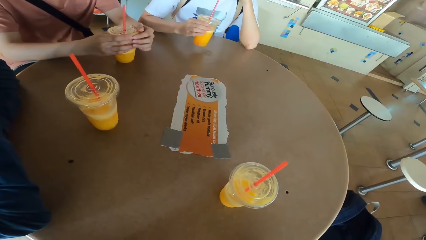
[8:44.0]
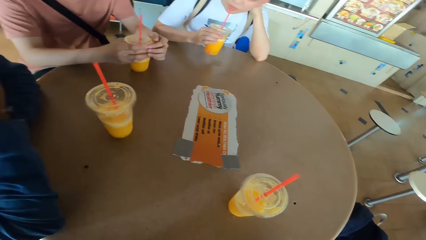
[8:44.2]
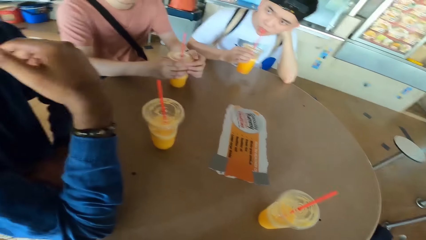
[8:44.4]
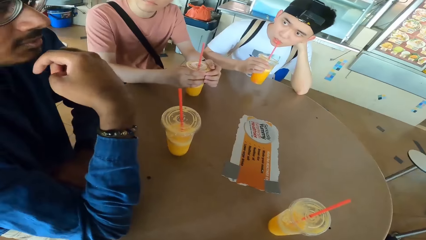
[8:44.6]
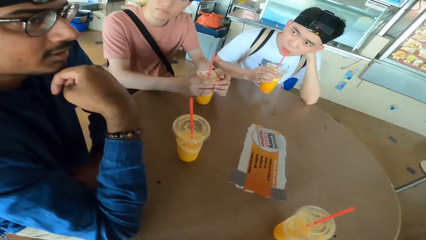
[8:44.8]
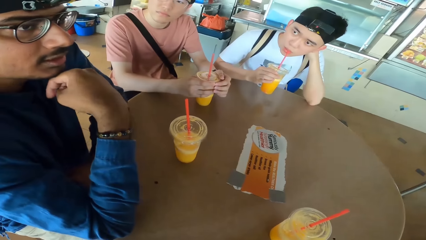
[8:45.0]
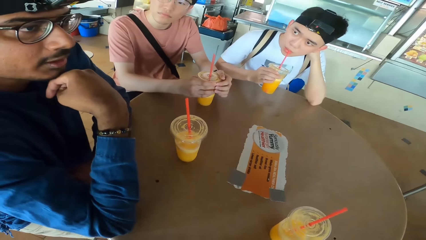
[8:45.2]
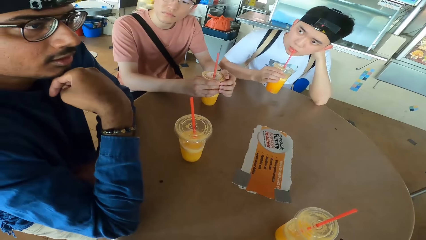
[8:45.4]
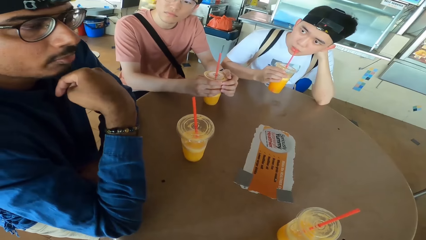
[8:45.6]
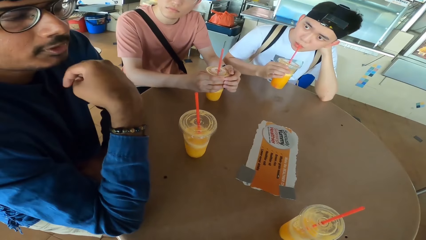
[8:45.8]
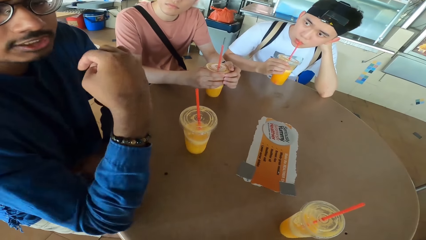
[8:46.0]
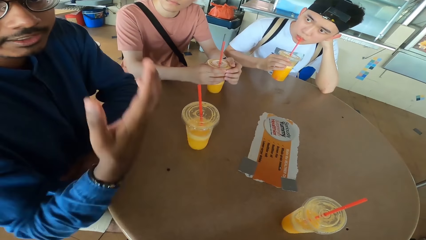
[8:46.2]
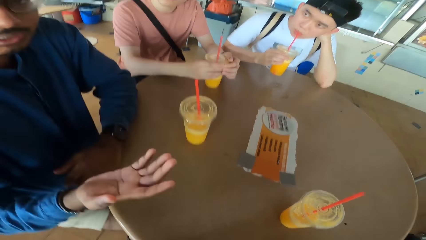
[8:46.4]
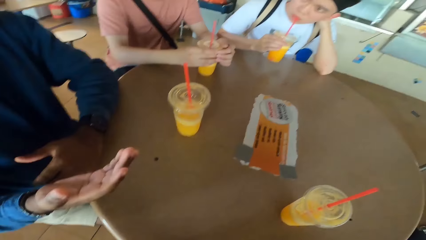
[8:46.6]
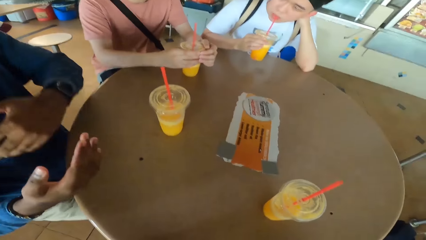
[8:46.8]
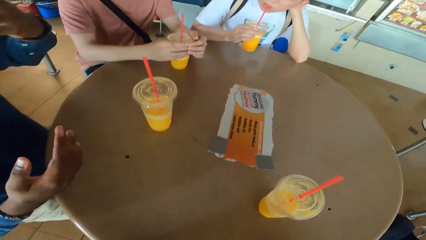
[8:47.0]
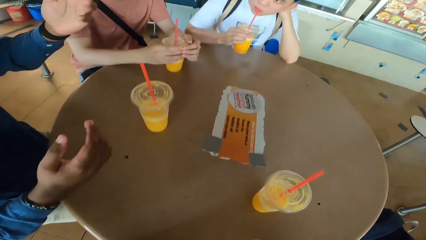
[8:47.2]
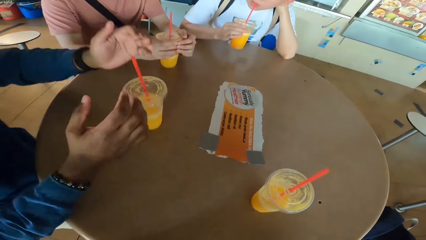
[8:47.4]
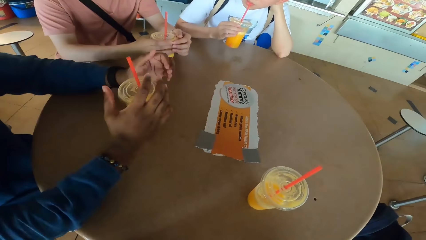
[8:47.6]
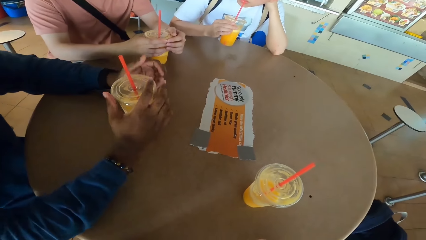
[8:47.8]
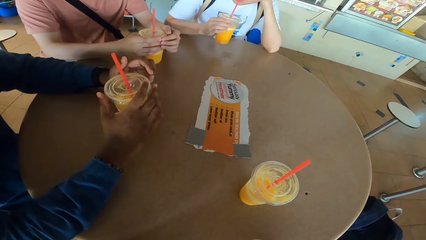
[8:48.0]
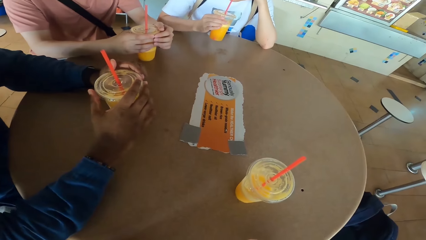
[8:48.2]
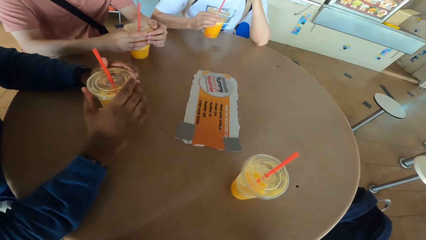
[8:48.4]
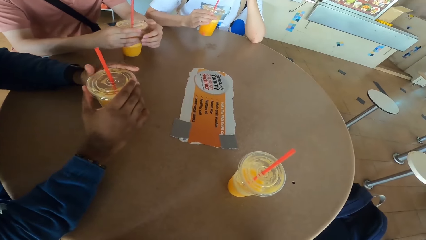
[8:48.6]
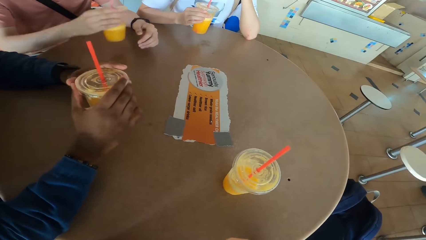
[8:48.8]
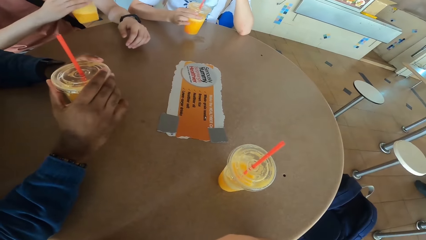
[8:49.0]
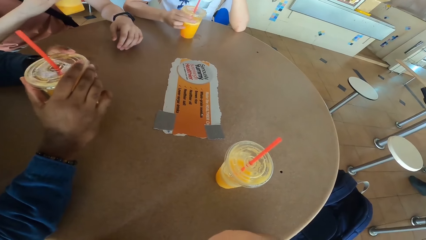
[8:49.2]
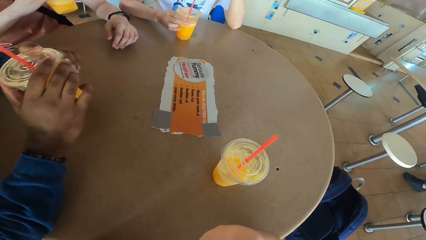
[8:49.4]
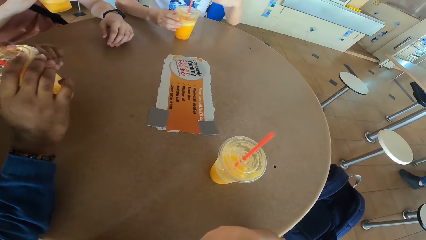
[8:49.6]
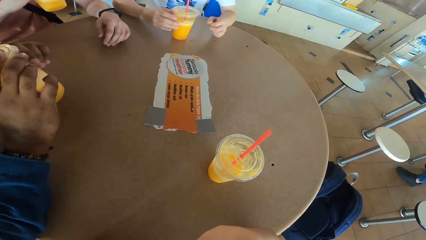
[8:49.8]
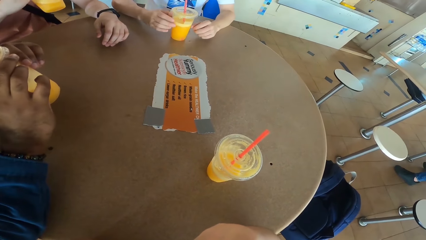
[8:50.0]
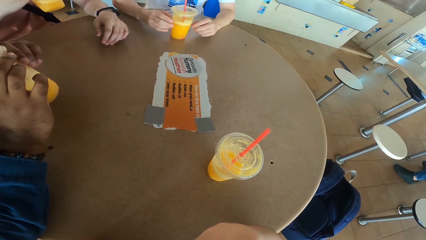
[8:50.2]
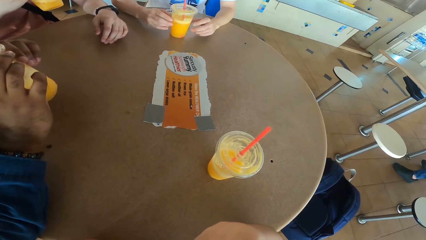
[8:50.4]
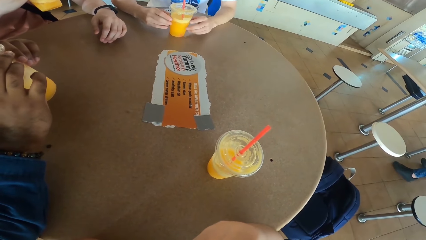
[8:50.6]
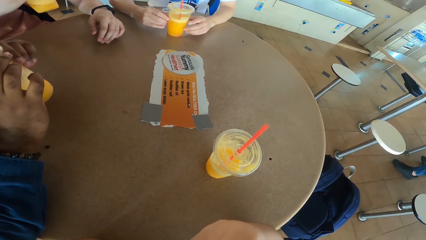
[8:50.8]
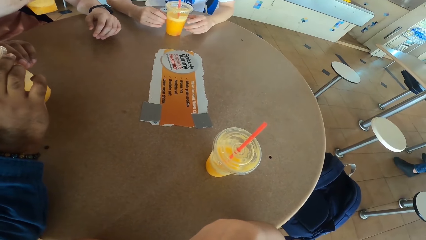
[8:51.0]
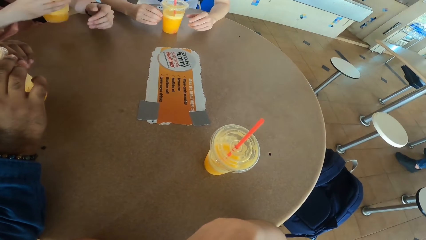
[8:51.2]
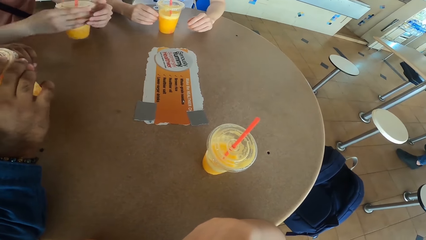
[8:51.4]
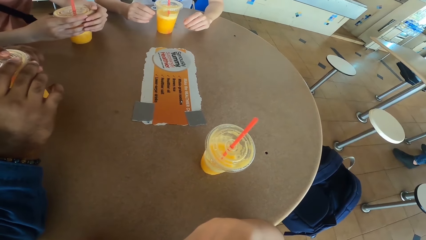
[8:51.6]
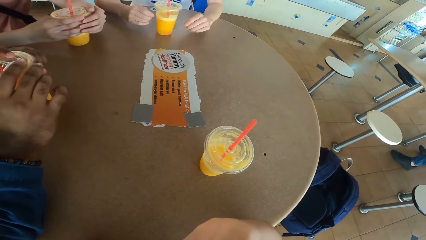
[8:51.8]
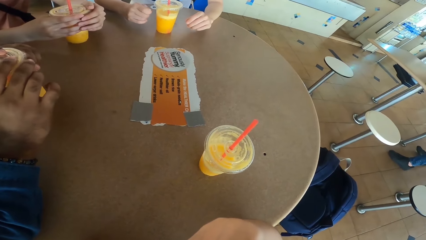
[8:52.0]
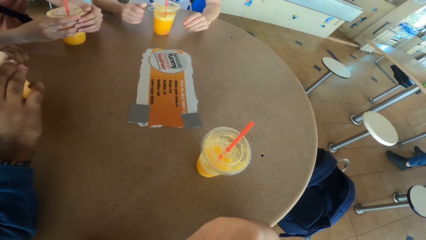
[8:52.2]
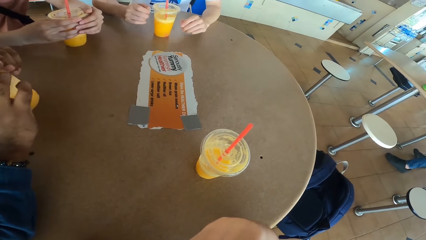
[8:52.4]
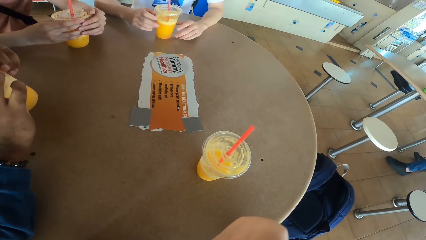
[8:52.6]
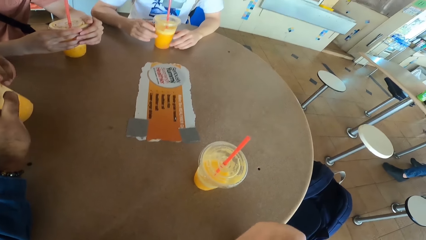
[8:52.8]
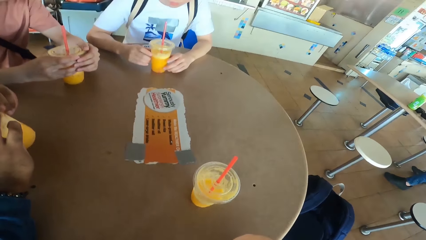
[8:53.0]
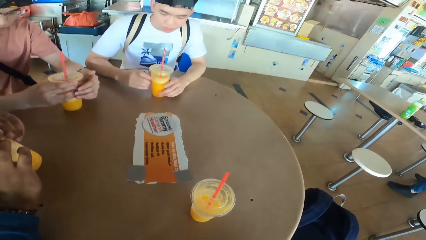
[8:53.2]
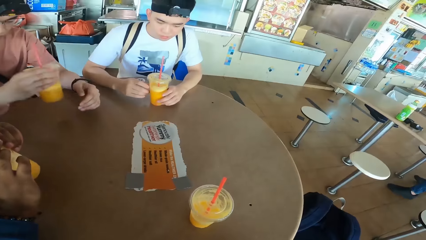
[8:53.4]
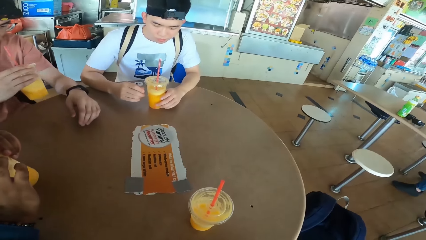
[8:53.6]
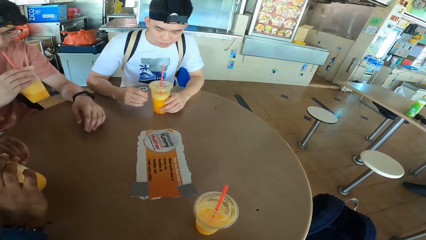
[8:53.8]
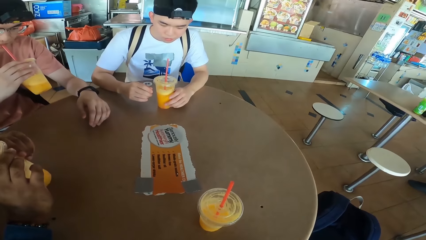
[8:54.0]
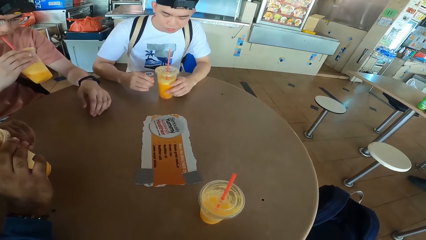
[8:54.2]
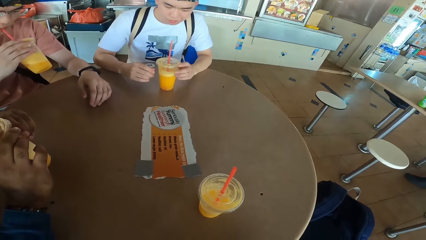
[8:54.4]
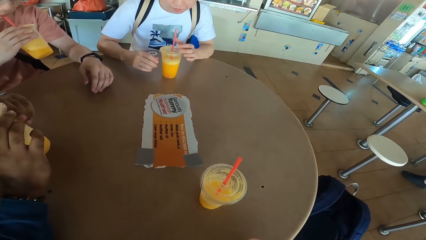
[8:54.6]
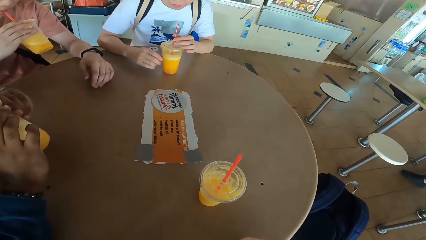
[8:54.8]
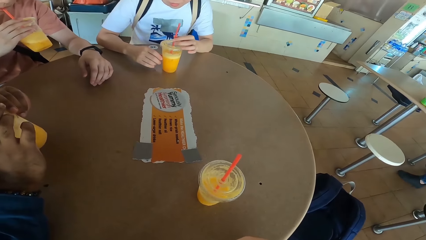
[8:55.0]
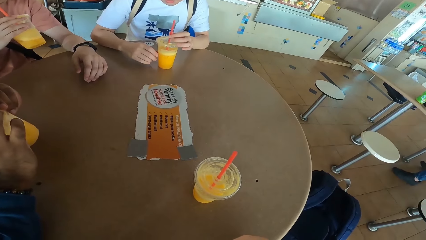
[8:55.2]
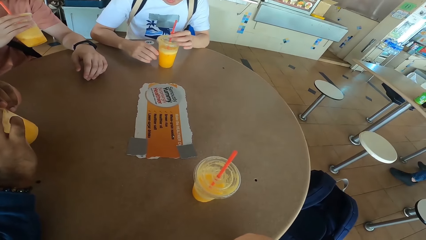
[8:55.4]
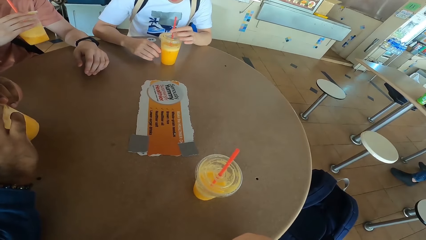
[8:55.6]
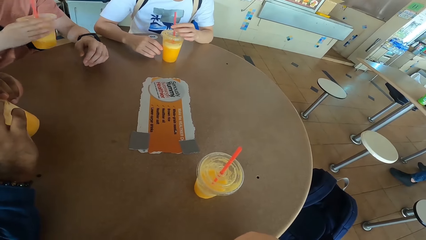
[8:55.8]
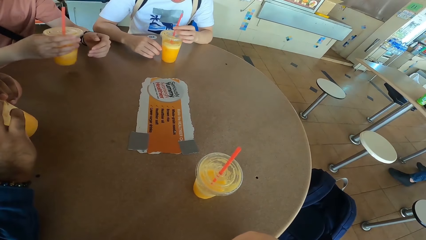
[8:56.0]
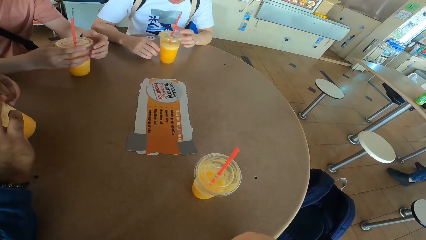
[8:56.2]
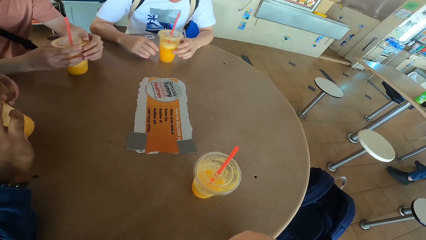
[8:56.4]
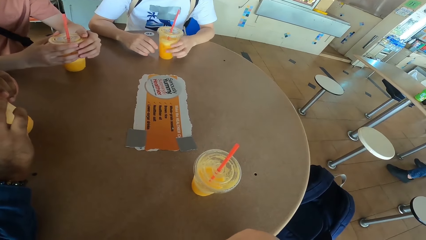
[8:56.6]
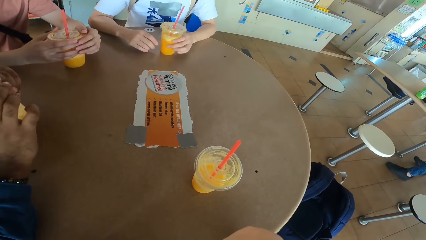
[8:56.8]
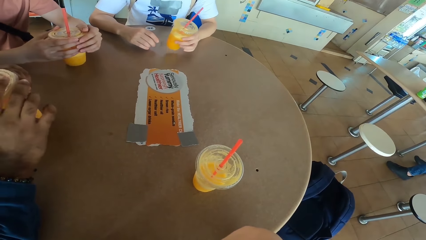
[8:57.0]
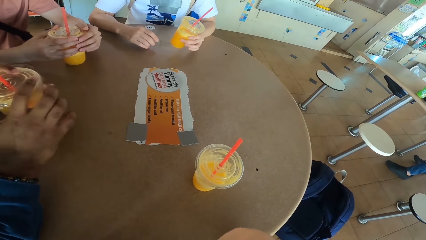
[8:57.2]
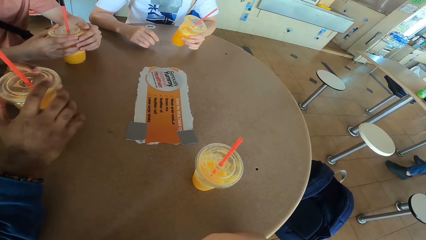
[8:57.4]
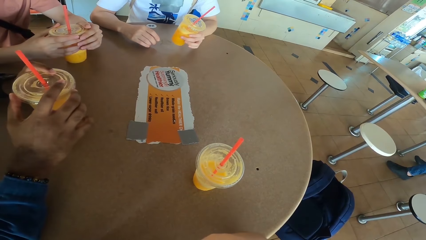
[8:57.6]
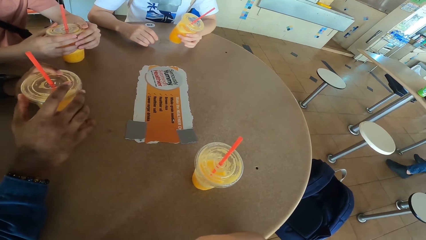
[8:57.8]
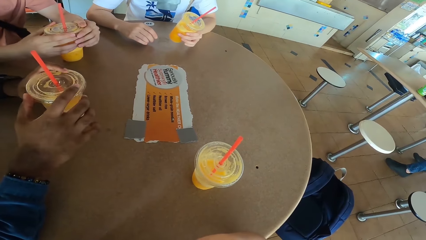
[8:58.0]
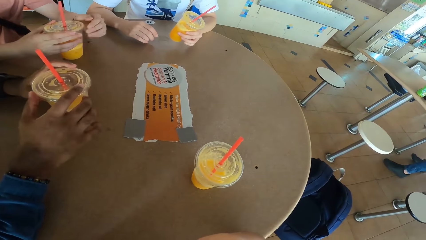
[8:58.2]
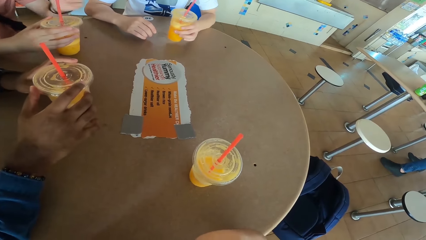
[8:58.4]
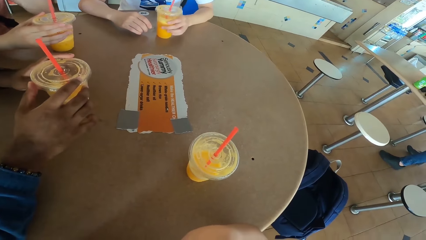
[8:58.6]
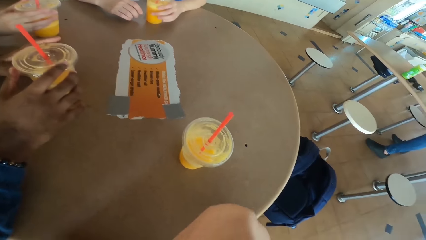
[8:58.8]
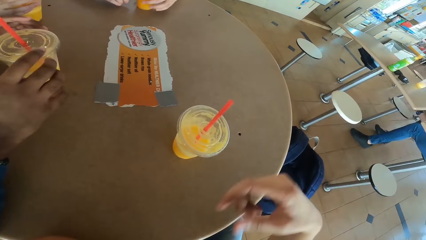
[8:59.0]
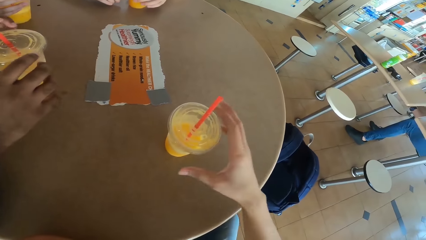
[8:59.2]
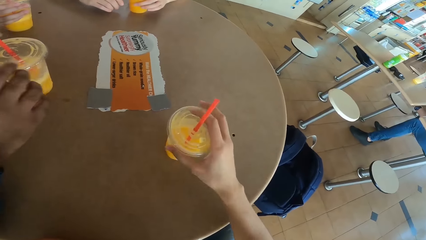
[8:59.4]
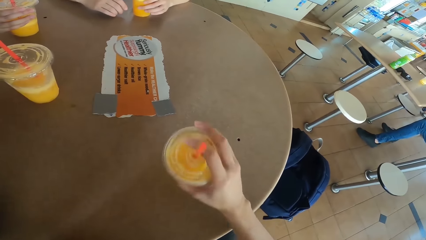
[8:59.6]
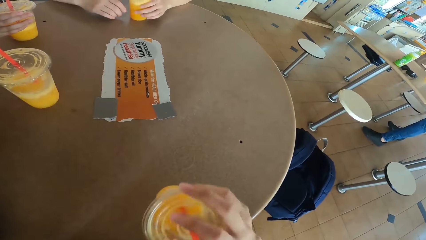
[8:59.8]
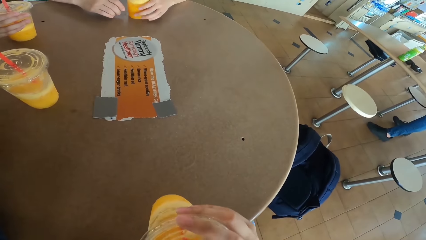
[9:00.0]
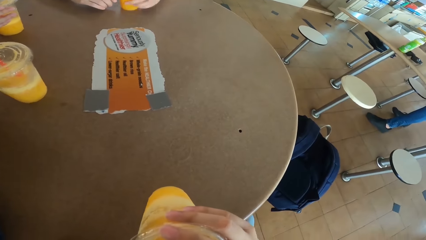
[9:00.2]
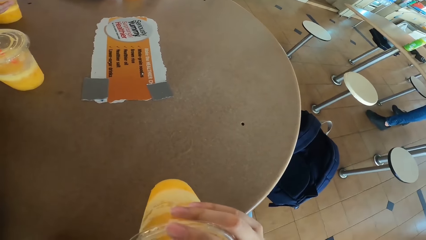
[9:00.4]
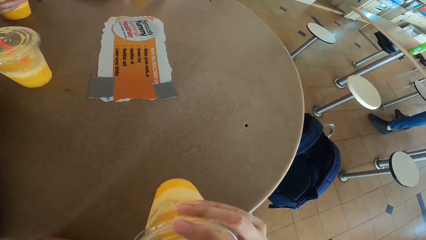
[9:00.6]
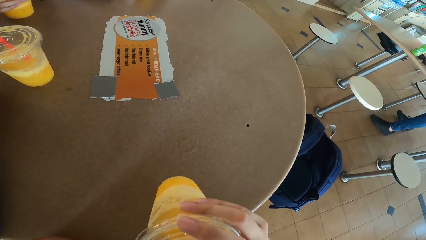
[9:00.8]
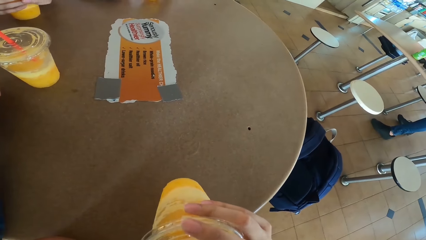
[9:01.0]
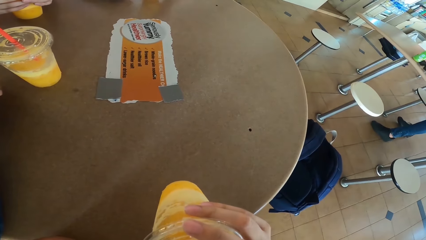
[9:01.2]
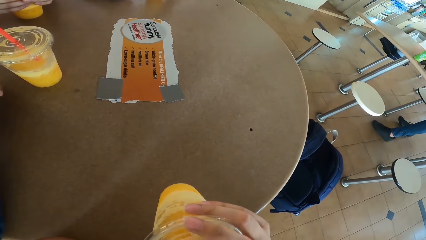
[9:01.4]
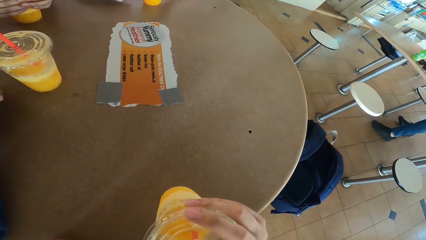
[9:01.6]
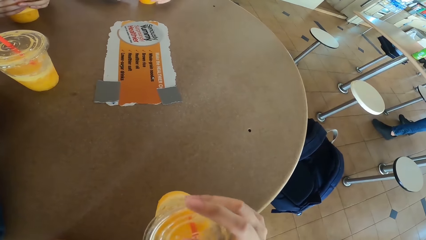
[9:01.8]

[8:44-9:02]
A man sips the juice. Another man holds the tumbler. The first man lifts the tumbler. A third man picks a juice can from the table. The first man puts down the tumbler. The second man lifts the tumbler. The third man sips juice from the can. The second man sips juice from the can. The third man places the juice can on the table. The second man sips juice from the can. The third man picks the juice can from the table and sips juice from the can. The first man holds the straw. The third man places the juice can on the table. The first man lifts the tumbler. A man places a juice can on the table. The first man puts down the tumbler. The camera wearer picks a juice can from the table and sips juice from the can.
